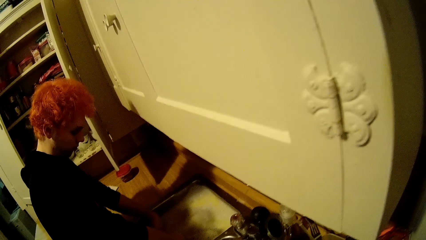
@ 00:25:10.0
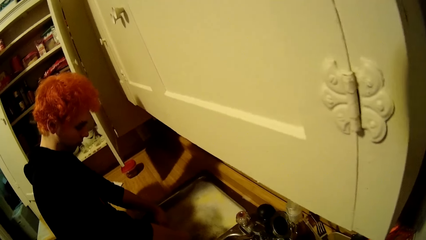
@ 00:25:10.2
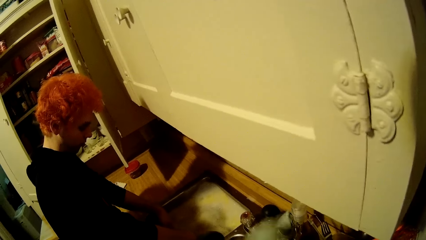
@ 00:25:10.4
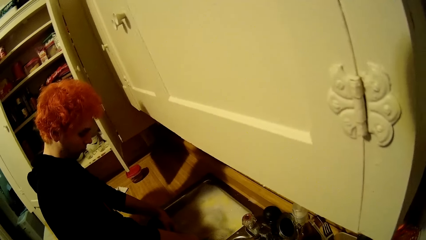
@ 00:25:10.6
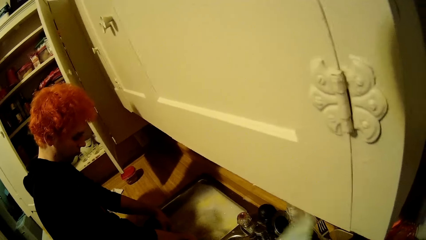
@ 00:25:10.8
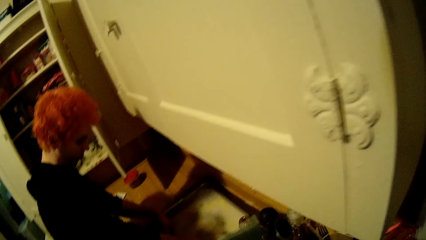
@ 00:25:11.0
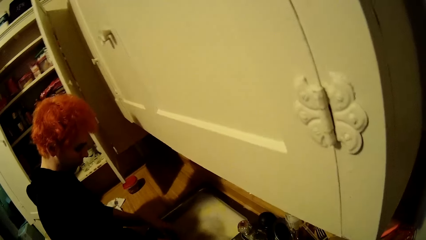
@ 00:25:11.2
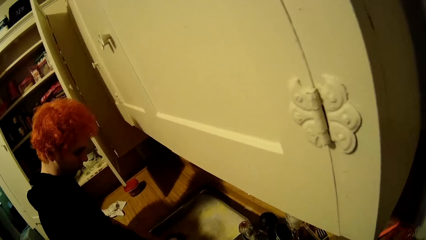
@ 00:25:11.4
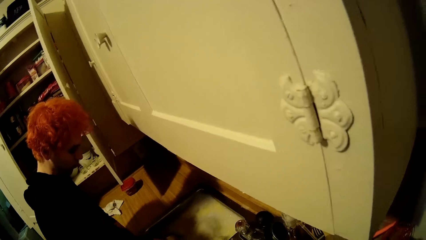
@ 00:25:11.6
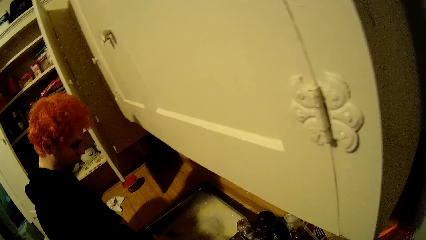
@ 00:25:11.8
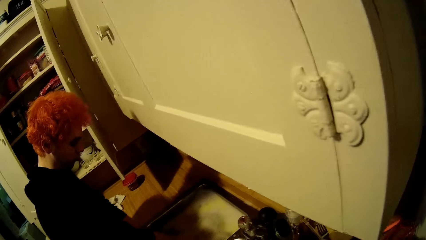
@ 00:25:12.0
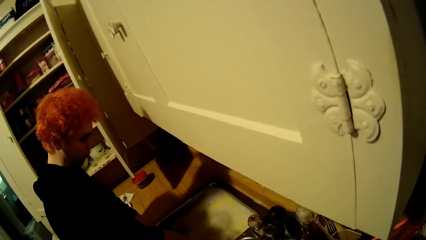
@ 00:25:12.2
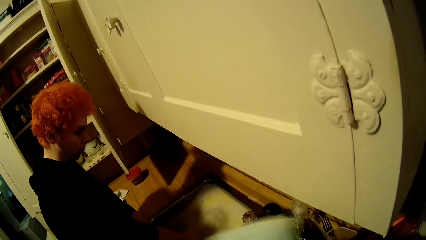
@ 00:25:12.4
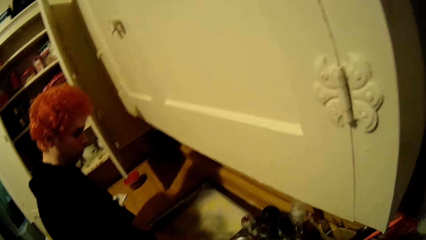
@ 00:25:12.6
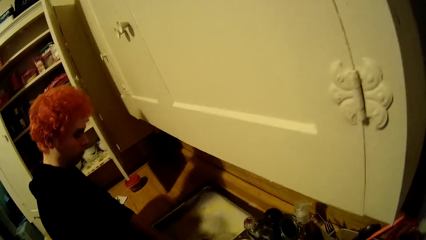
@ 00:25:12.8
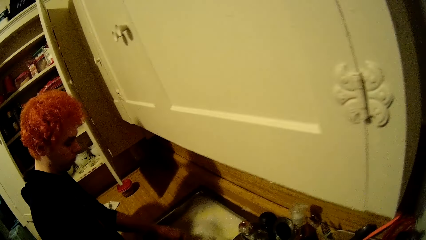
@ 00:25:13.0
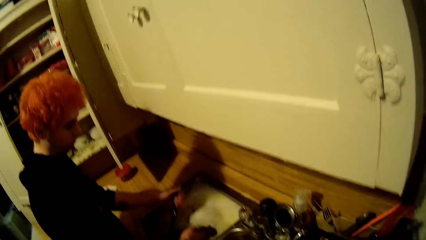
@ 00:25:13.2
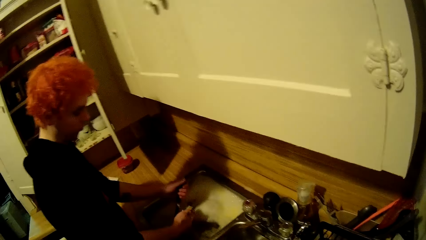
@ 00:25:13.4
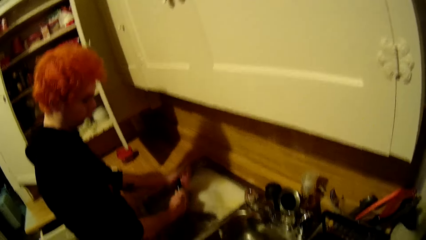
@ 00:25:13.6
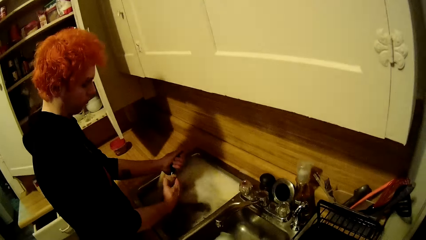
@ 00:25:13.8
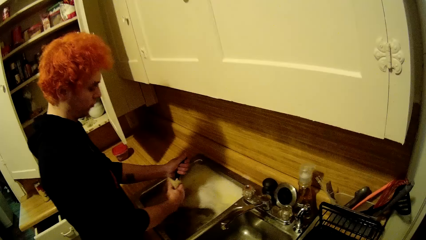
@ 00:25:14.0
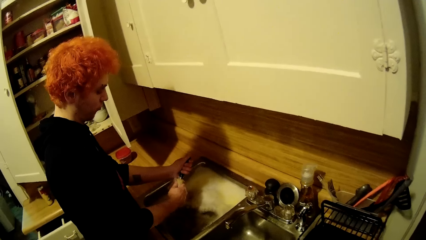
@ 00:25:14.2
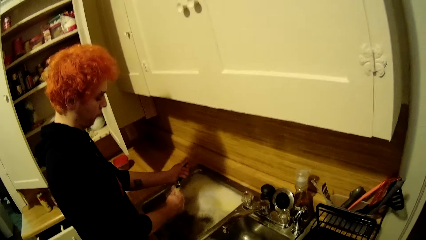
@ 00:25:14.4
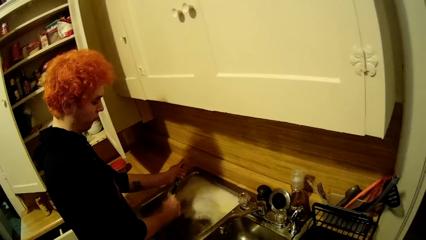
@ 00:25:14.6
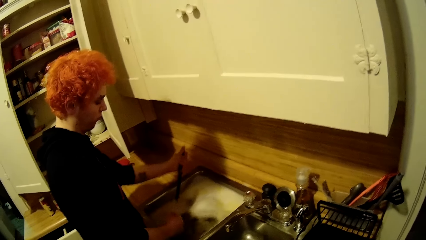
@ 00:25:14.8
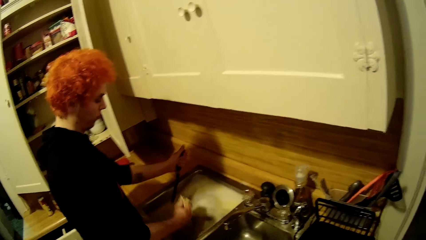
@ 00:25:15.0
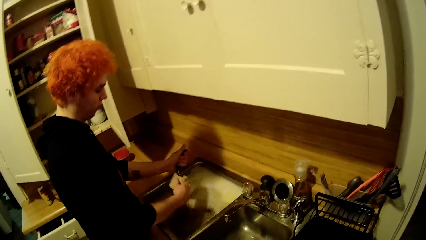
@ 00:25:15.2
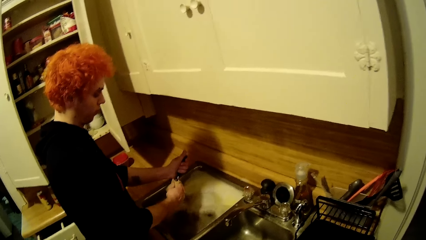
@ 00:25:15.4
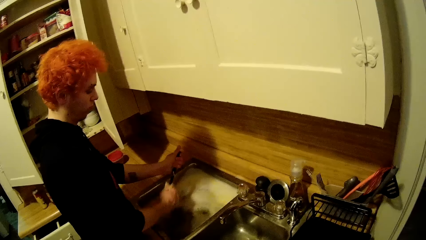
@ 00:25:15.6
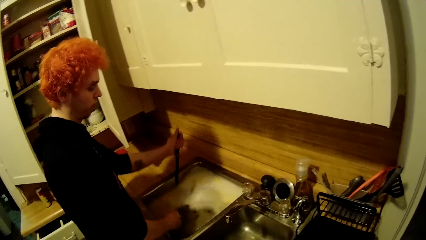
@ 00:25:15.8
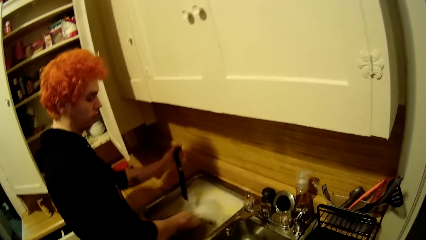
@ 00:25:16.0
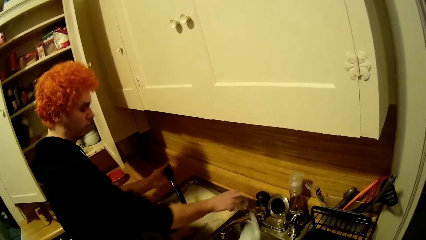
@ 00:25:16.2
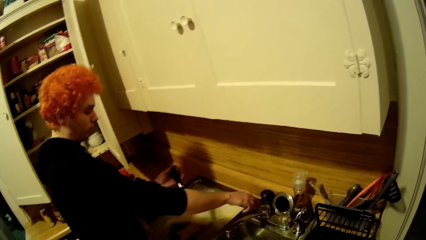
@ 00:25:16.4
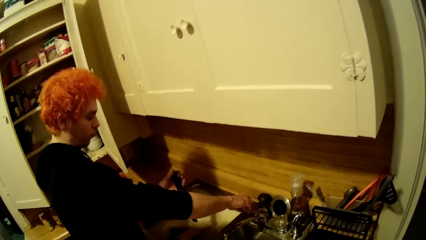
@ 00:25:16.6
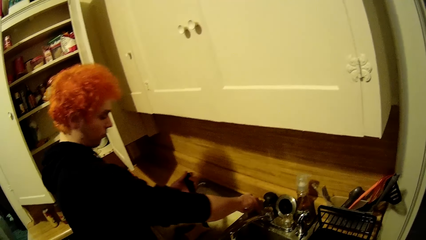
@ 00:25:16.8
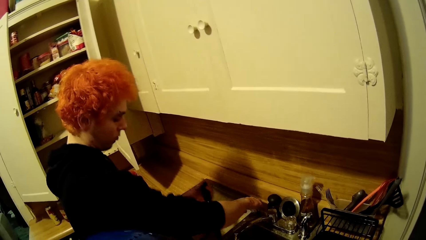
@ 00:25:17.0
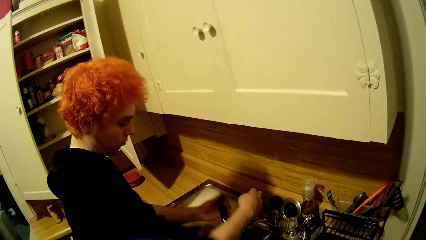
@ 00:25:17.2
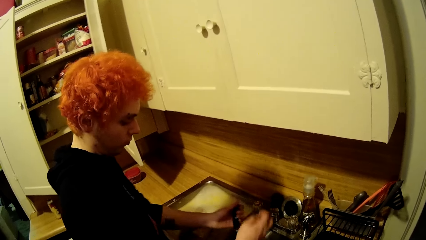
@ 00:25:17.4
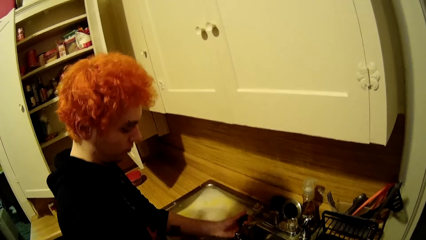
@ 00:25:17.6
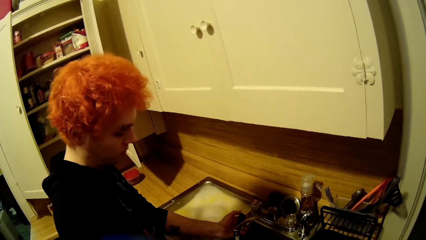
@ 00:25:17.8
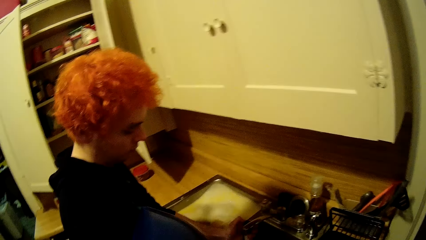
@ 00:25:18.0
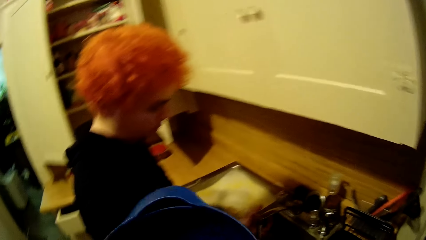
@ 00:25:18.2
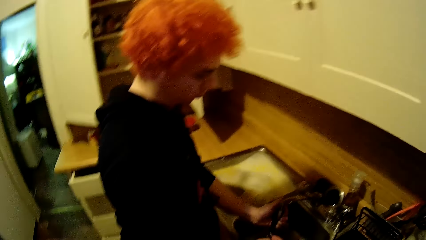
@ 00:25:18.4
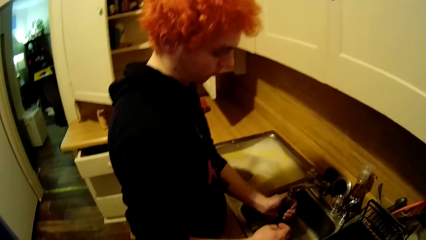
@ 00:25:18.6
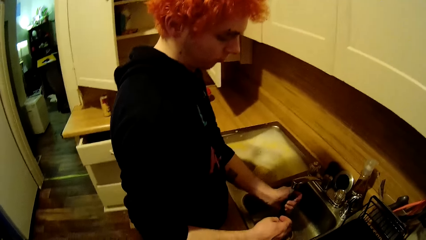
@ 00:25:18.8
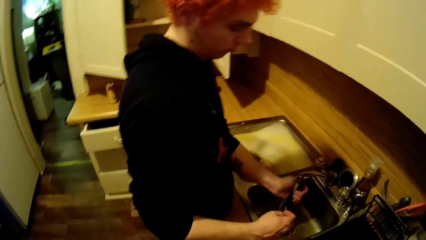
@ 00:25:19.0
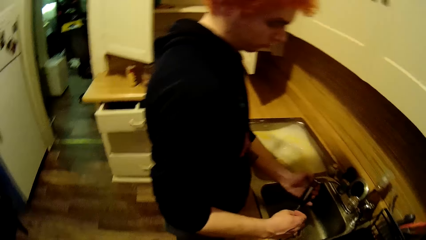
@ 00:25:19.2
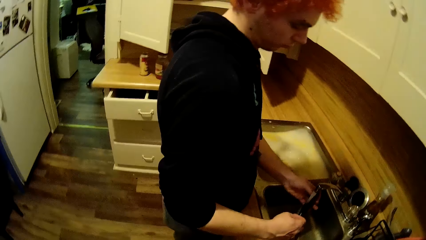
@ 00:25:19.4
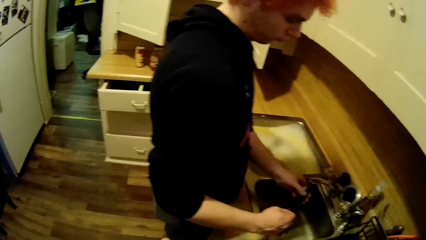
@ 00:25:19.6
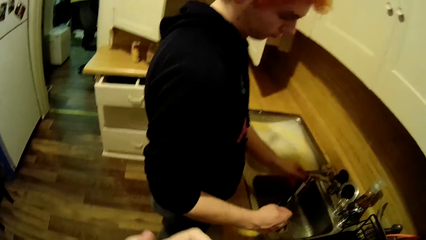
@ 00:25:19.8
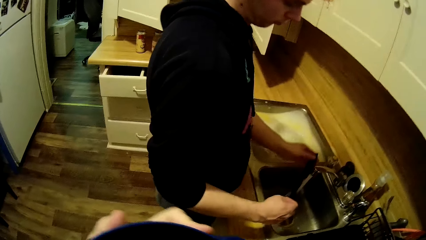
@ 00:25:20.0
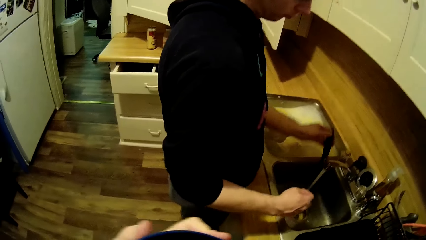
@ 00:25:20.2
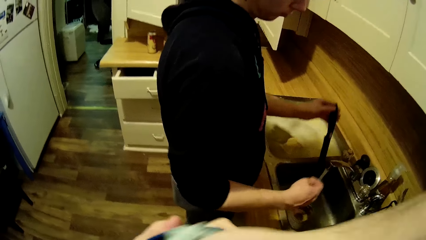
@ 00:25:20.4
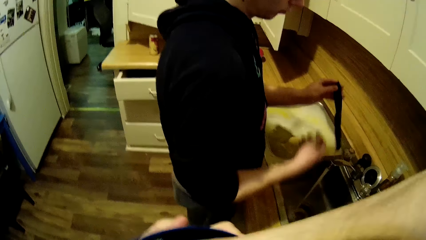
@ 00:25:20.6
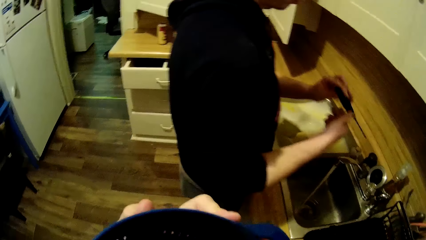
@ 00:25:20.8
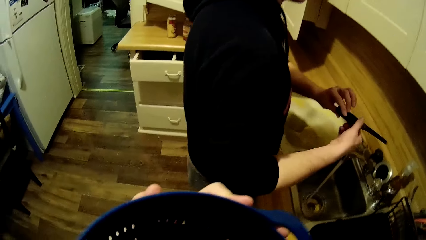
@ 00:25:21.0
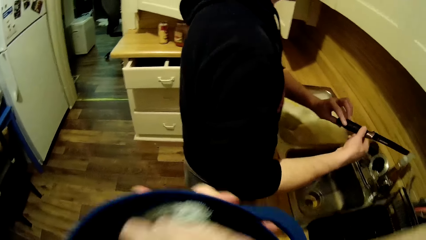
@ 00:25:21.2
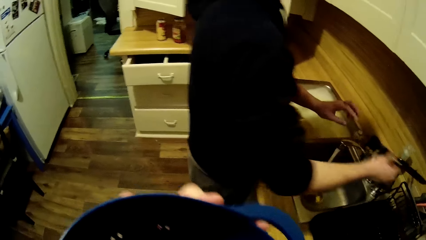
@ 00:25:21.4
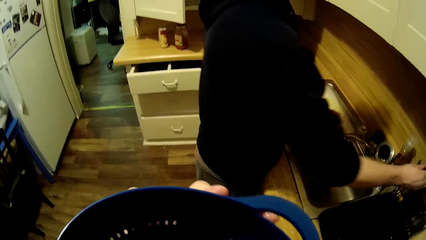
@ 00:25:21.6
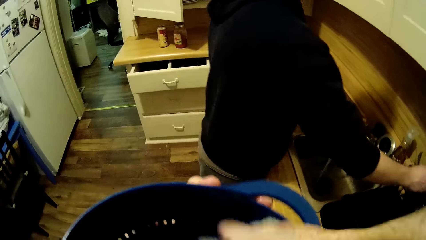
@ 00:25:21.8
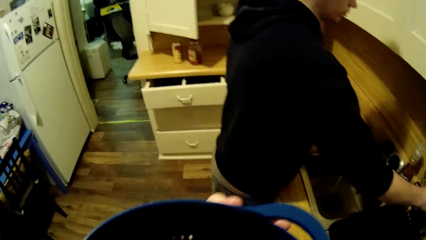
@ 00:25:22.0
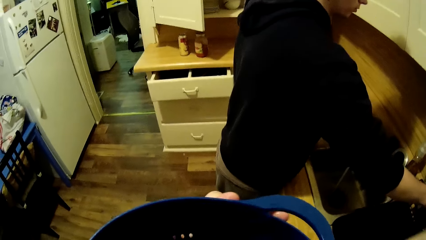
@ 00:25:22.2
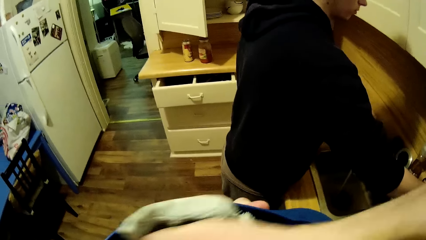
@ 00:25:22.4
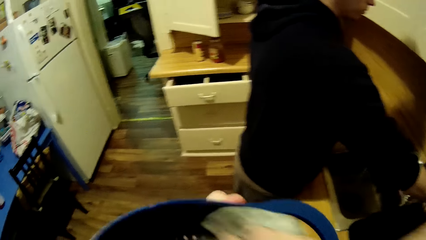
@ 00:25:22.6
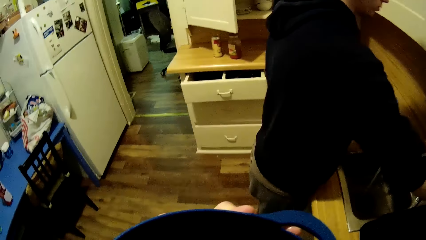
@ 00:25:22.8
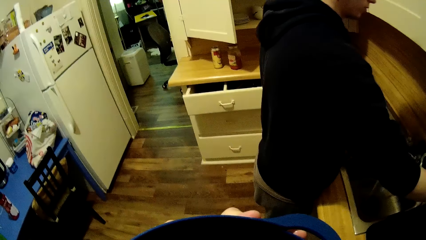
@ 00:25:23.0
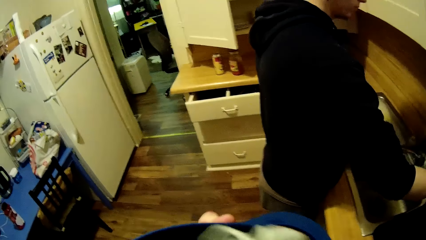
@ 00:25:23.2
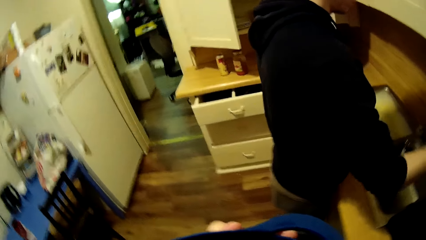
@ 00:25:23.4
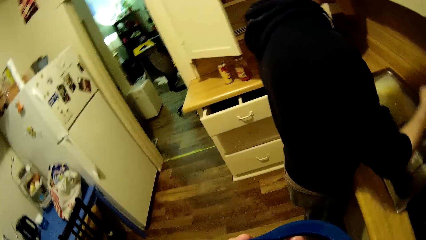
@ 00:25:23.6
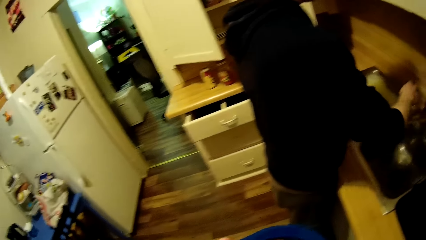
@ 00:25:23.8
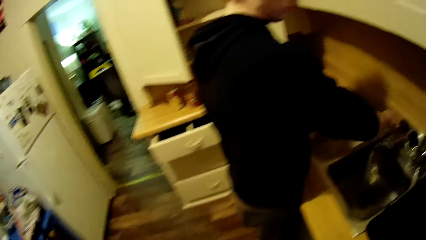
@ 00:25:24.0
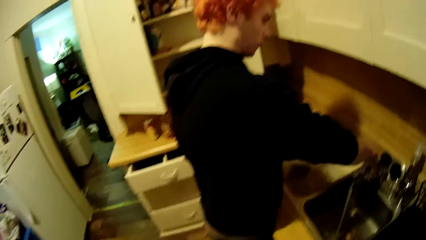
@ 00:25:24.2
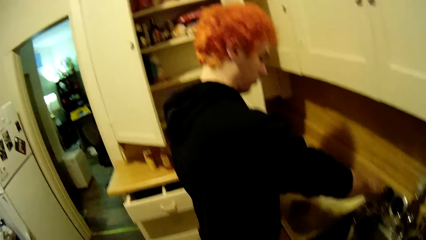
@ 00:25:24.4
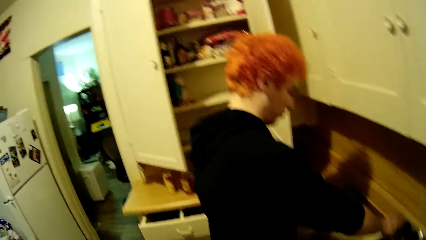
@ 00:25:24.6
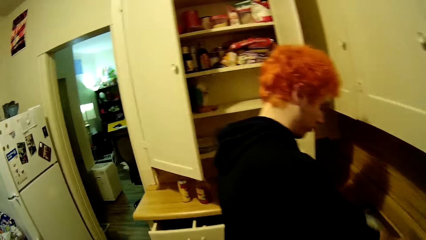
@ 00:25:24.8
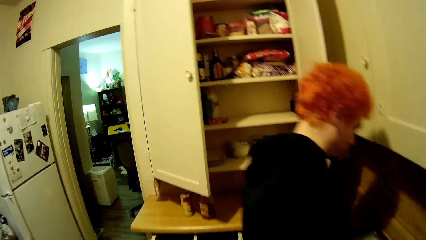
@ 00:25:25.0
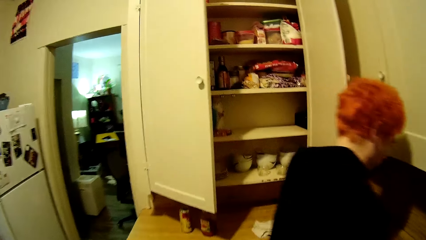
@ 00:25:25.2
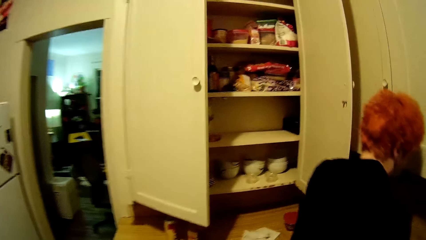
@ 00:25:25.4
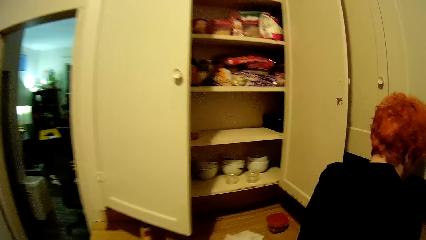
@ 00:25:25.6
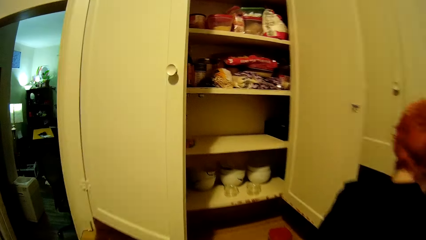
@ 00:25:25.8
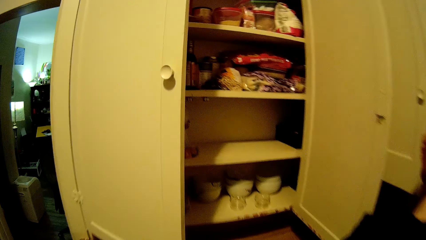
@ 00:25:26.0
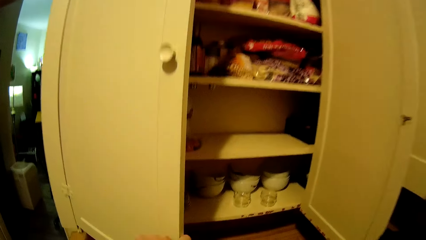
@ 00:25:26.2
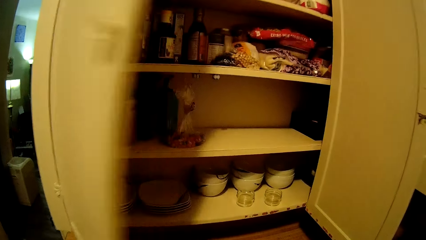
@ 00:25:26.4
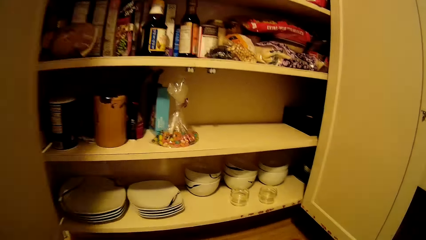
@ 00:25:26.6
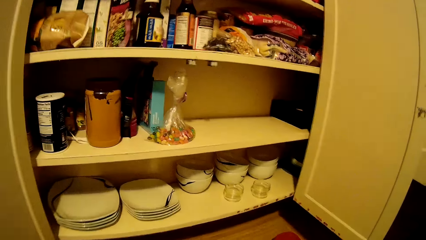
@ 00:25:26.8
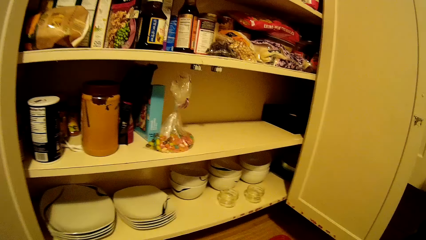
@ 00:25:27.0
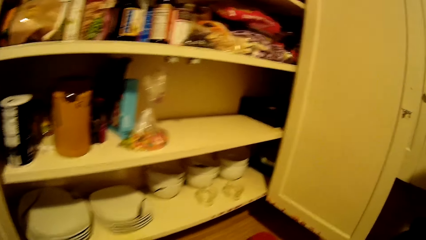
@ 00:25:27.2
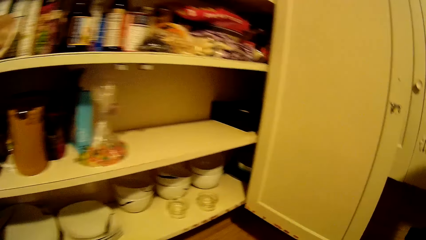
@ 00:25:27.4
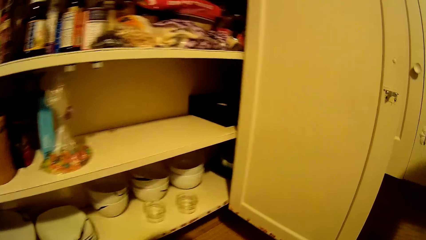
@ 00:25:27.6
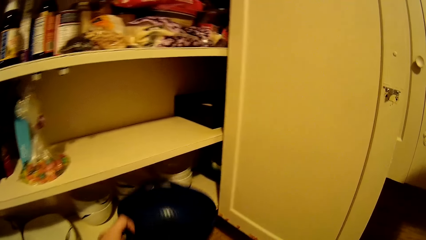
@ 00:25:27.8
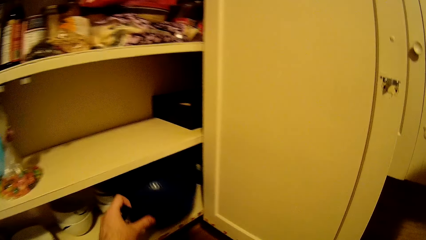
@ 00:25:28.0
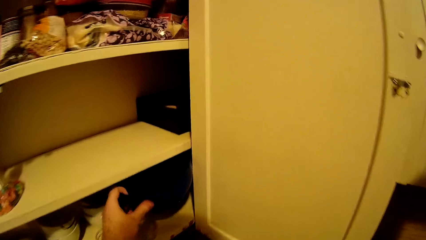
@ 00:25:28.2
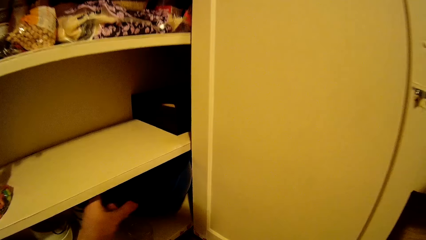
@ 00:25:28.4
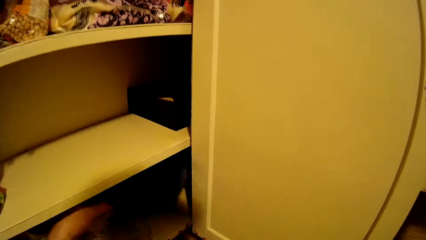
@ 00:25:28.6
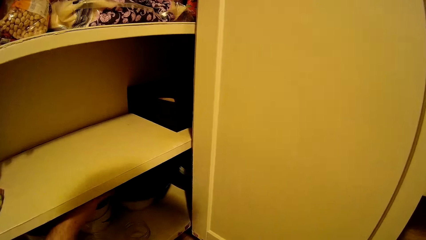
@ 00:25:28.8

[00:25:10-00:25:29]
The camera wearer wipes a bowl with a fabric. A man washes a knife. The man closes the water tap. The man rinses the knife. The camera wearer walks around the house. The man places the knife on a tray. The camera wearer wipes the bowl. They move towards the cabinet and open the cabinet. They put the bowl in the cabinet.
